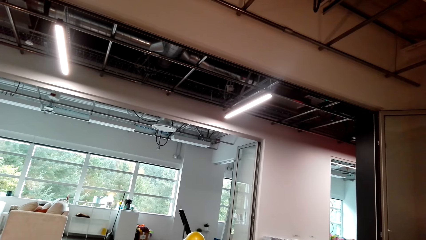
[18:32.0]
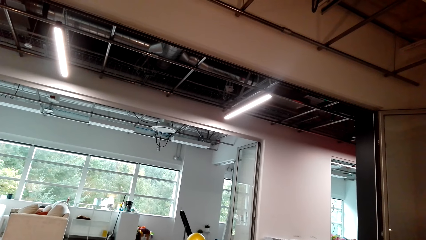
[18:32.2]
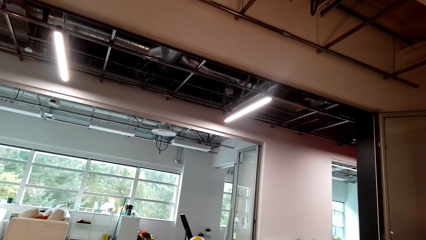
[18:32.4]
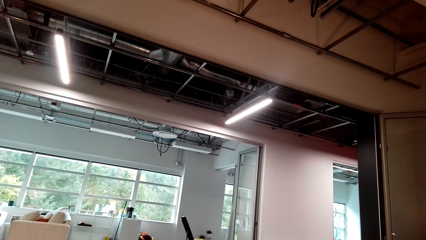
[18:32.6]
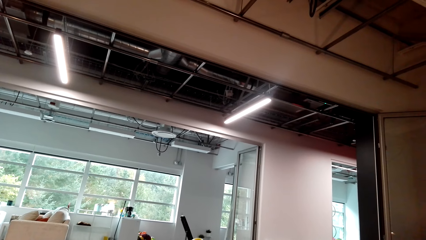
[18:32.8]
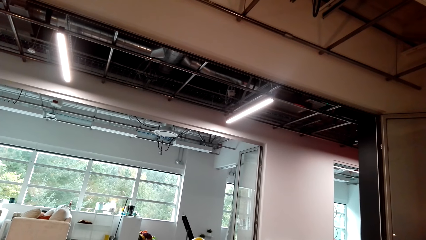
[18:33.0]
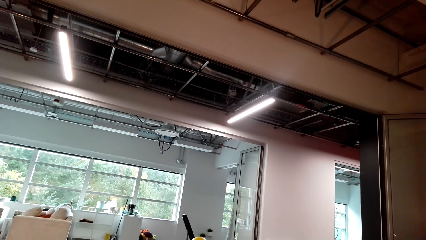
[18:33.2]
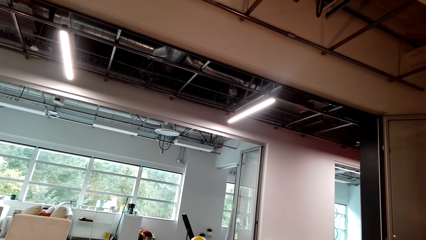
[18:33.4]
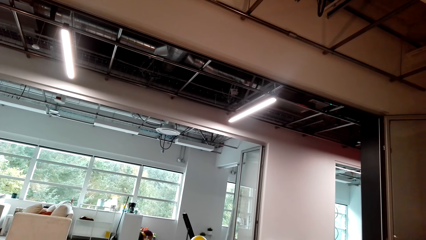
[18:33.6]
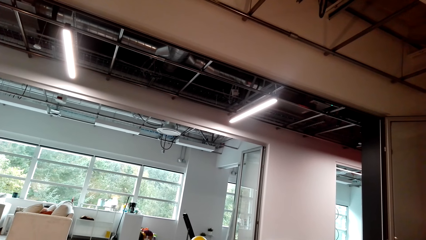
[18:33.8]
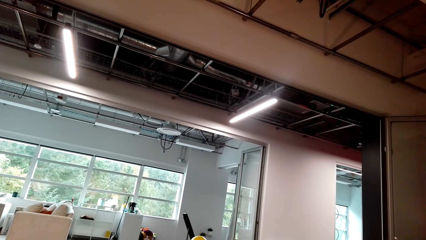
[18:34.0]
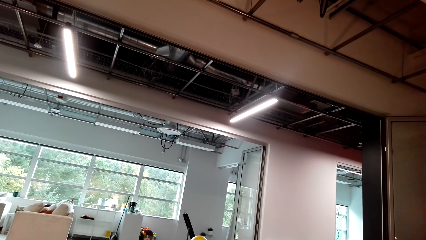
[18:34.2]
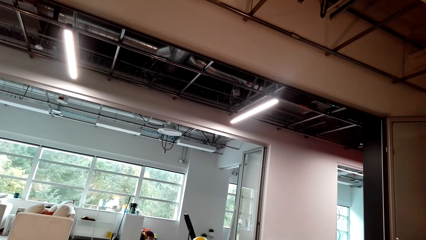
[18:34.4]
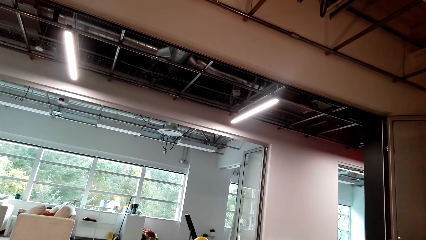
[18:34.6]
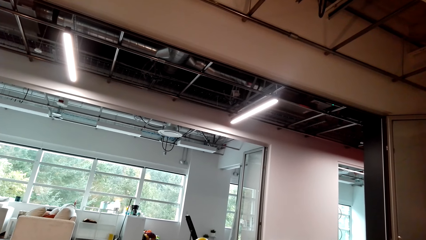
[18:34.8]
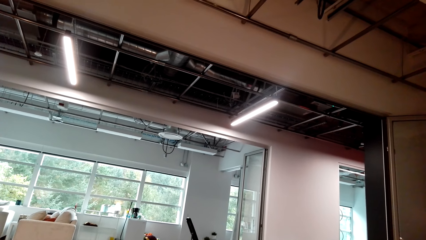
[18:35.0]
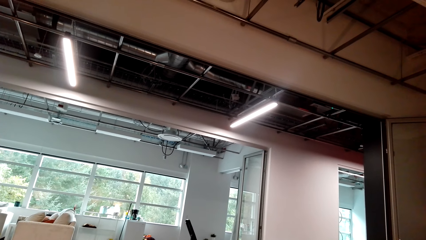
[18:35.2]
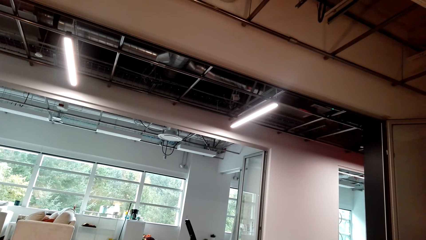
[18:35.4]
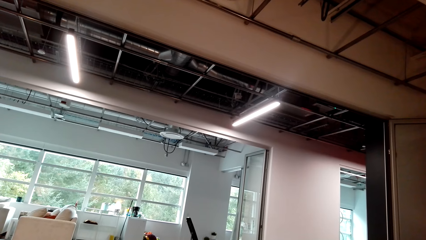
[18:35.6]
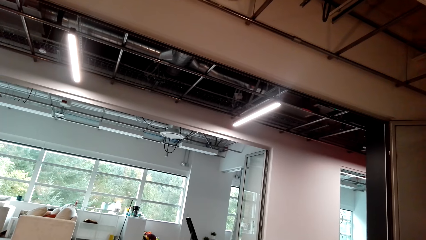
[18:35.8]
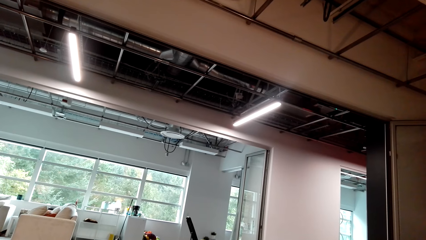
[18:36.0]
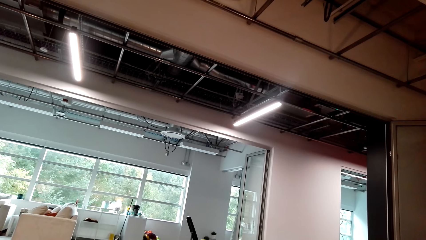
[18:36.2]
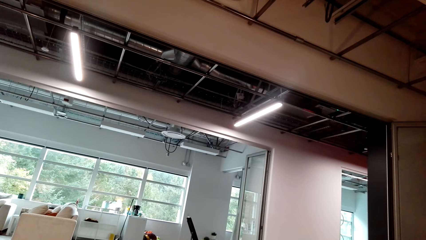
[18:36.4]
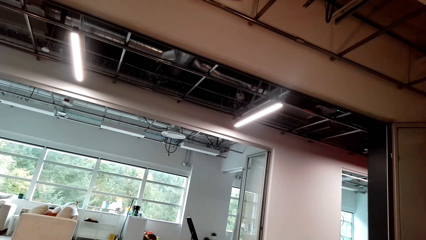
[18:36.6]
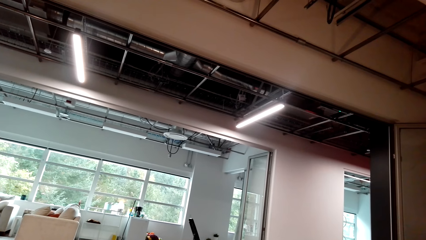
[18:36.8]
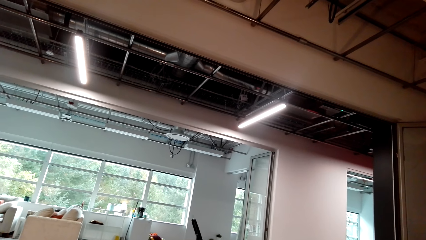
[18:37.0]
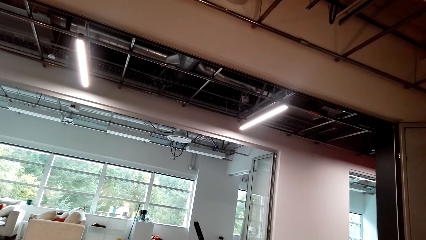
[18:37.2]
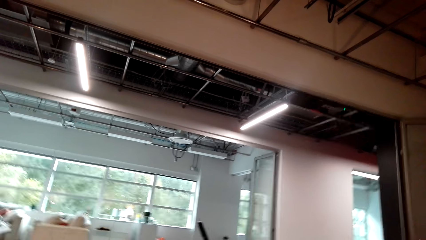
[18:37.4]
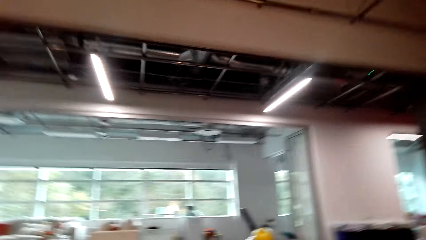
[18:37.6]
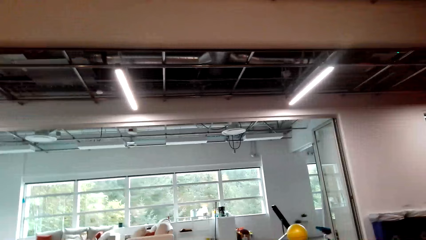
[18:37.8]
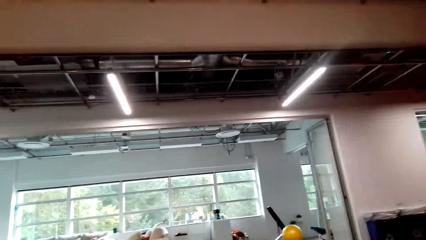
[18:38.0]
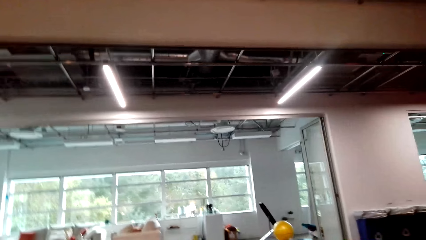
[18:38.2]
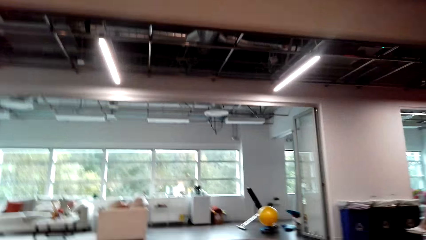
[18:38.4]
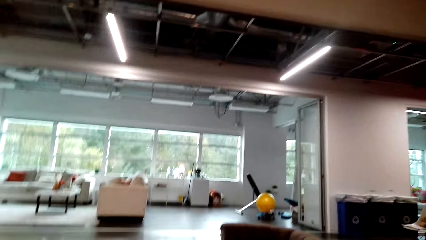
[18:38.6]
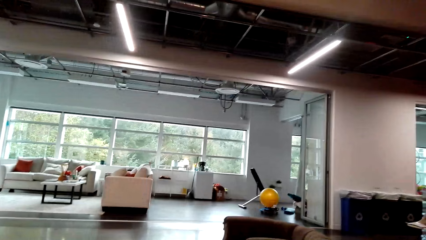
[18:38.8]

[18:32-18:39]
The camera wearer sits down in the dining room.

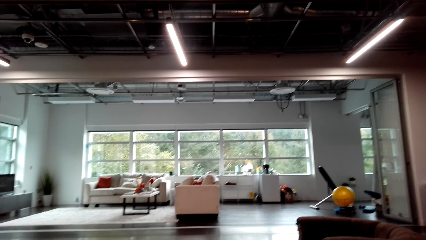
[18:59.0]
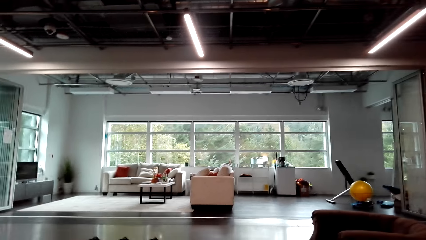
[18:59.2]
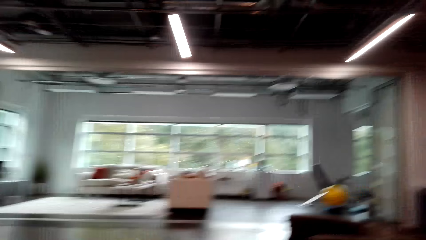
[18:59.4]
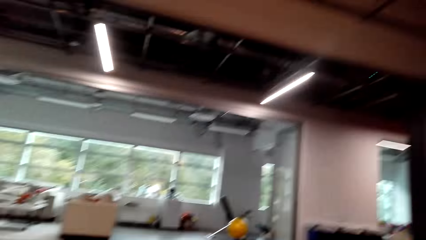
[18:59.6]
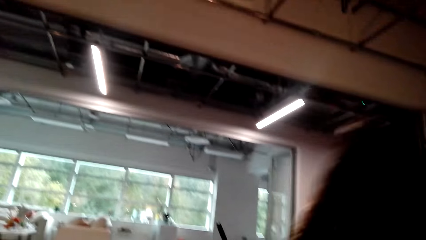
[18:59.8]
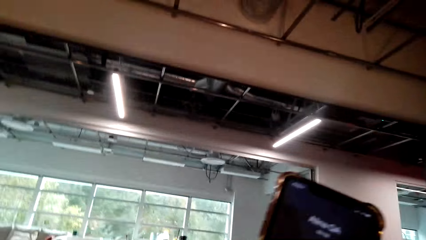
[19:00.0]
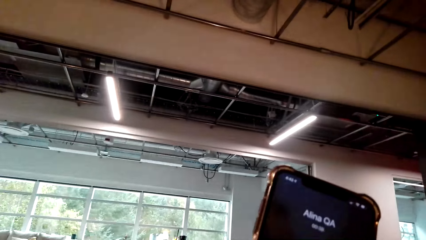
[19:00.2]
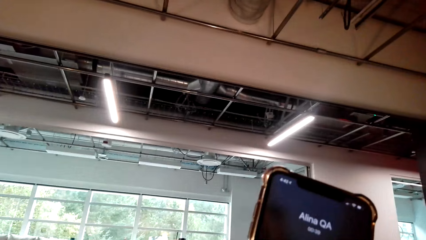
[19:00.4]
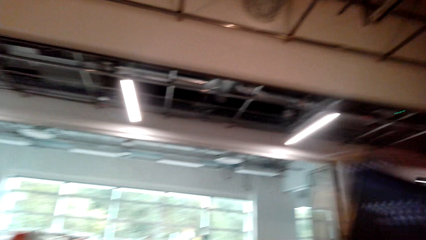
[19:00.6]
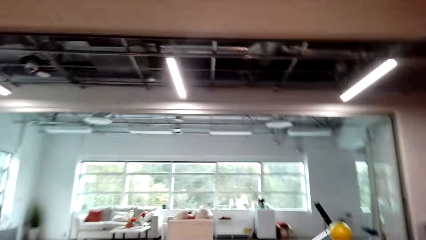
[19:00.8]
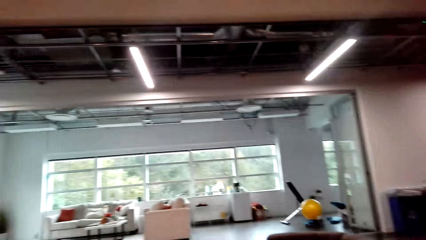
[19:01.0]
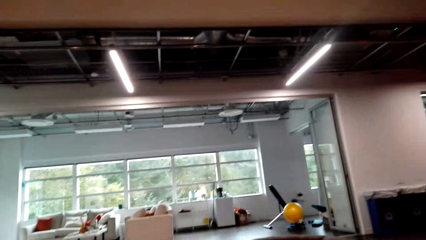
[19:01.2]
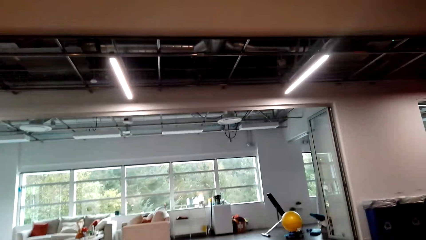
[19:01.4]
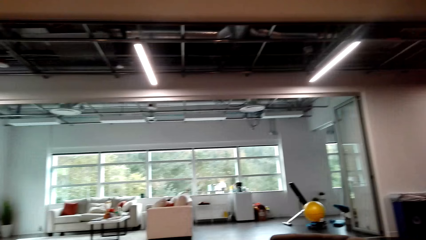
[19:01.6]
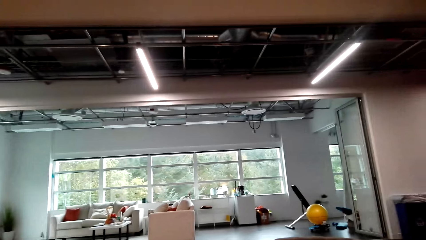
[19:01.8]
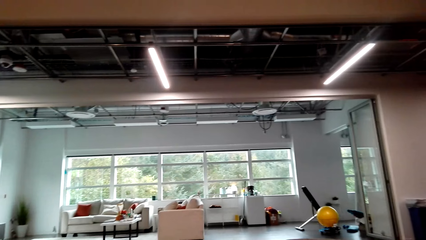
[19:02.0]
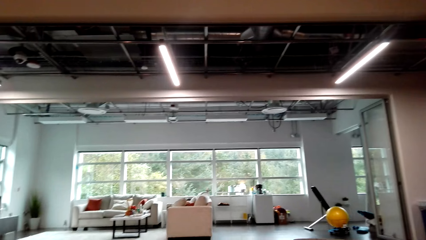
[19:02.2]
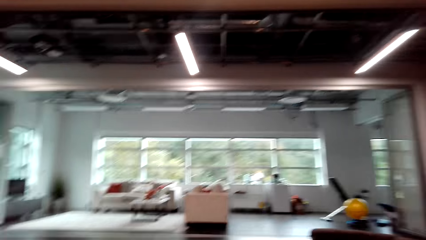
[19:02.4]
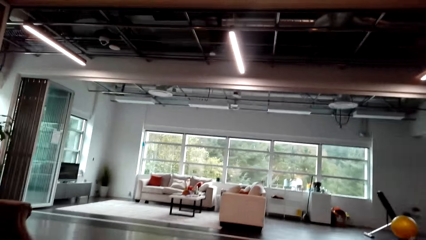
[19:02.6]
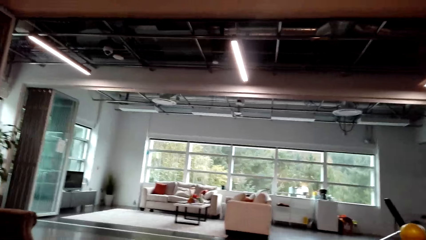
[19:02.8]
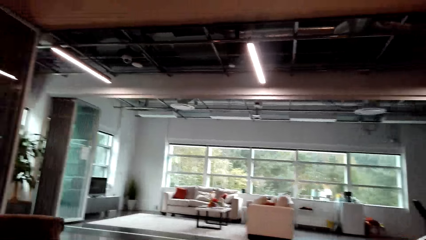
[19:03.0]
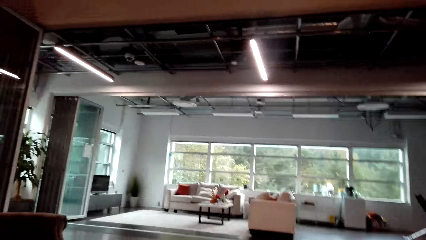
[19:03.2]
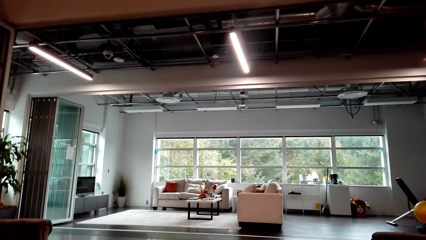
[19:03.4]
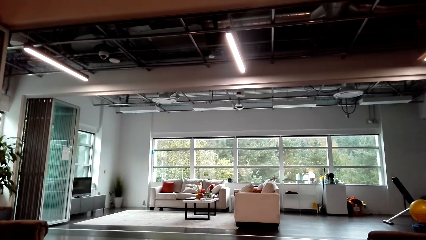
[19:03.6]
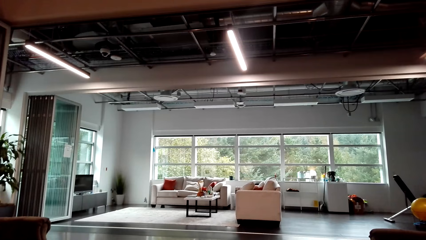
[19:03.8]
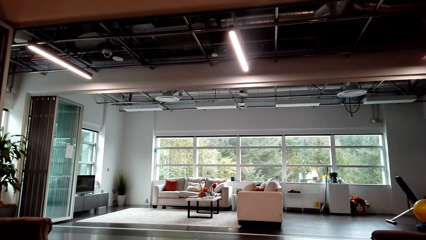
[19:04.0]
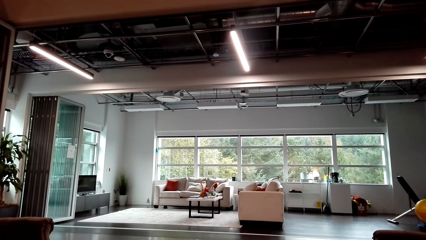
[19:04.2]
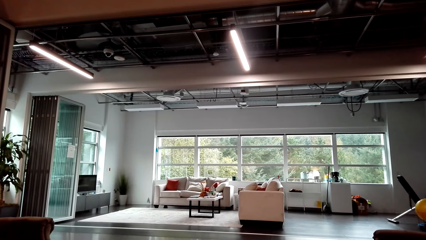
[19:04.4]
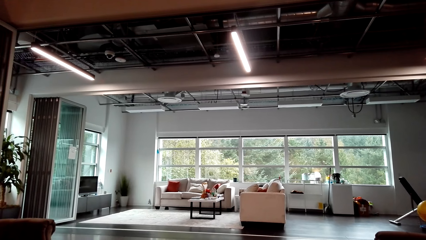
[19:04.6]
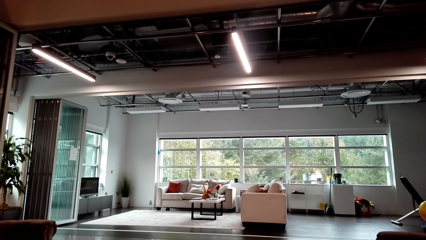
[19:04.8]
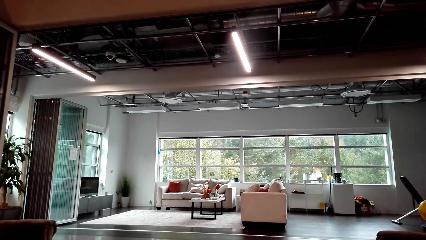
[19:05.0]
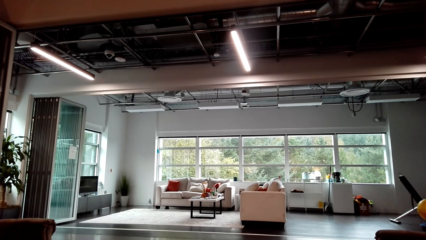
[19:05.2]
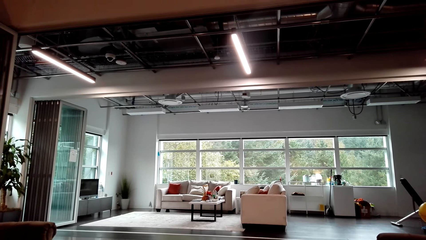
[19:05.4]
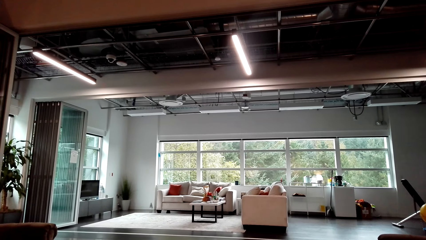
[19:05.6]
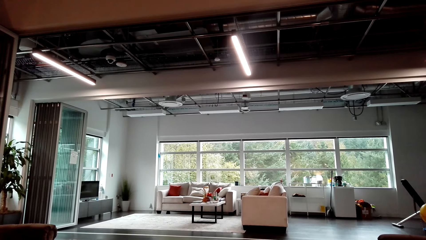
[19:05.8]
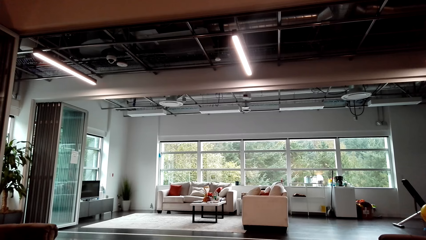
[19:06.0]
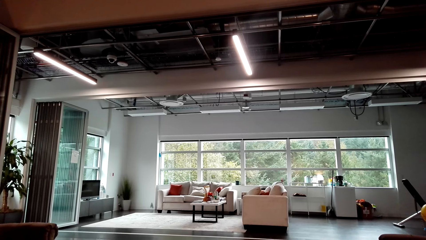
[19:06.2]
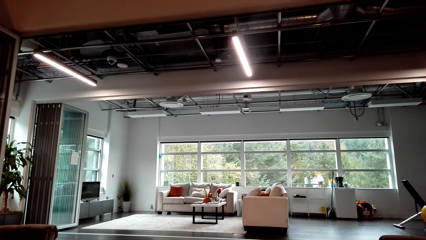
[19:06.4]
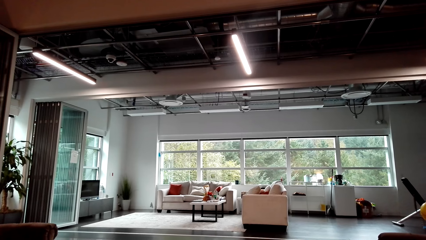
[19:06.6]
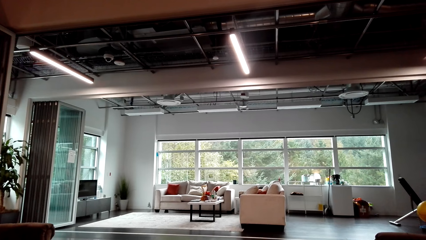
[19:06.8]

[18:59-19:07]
The camera wearer communicates over the phone. They receive a call from the person.
